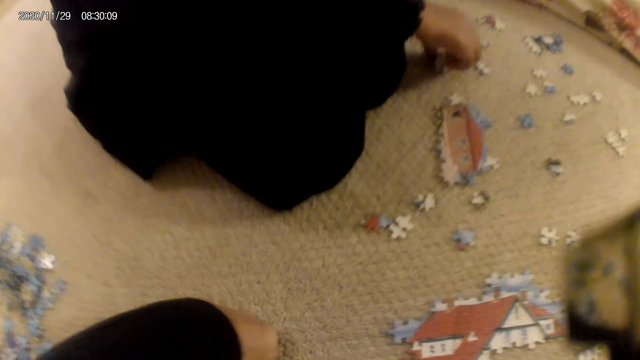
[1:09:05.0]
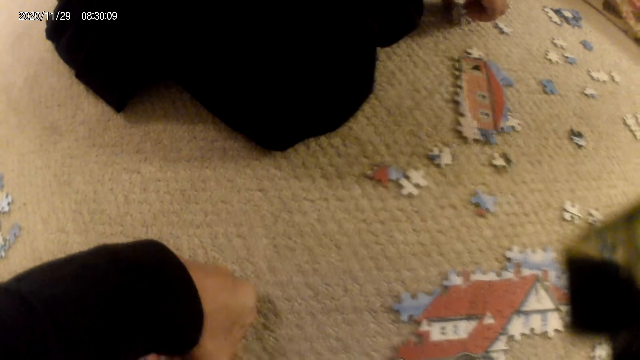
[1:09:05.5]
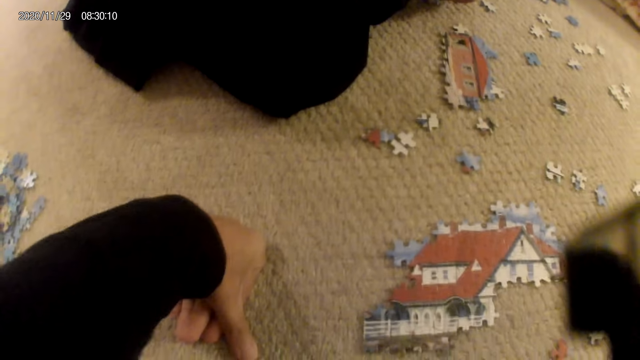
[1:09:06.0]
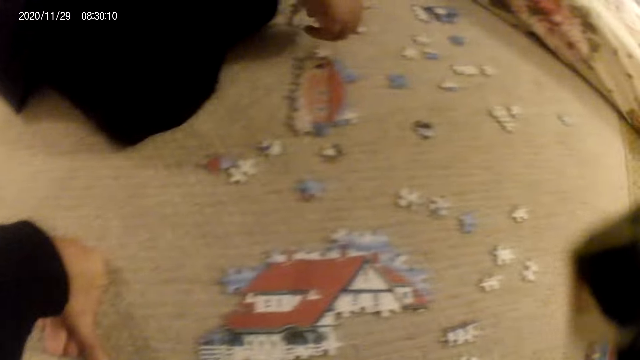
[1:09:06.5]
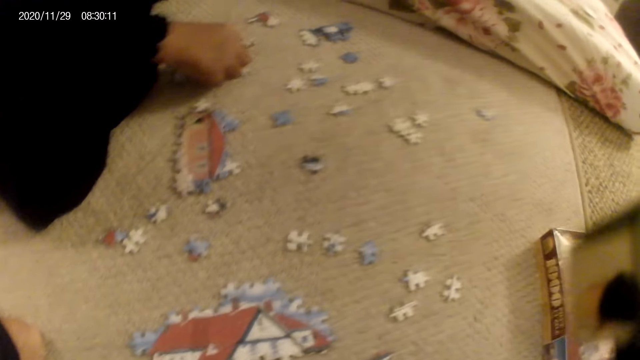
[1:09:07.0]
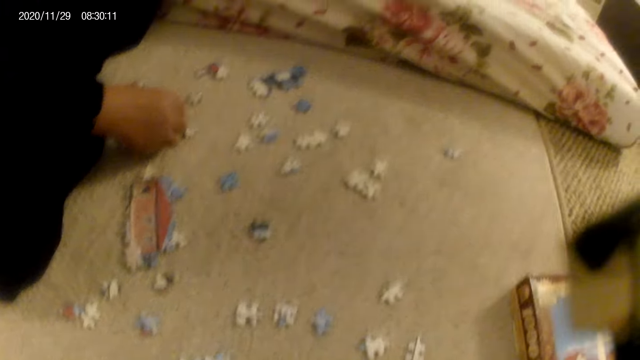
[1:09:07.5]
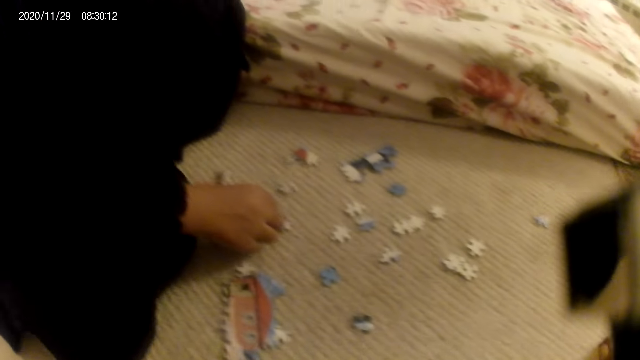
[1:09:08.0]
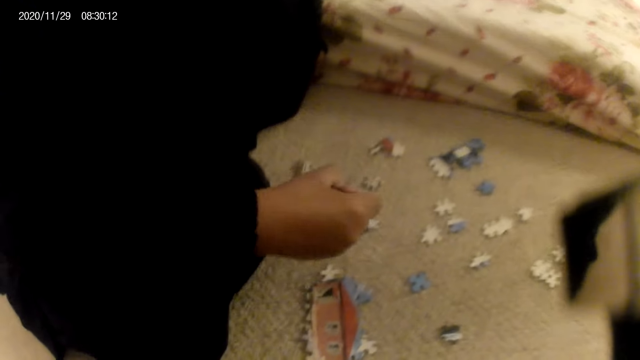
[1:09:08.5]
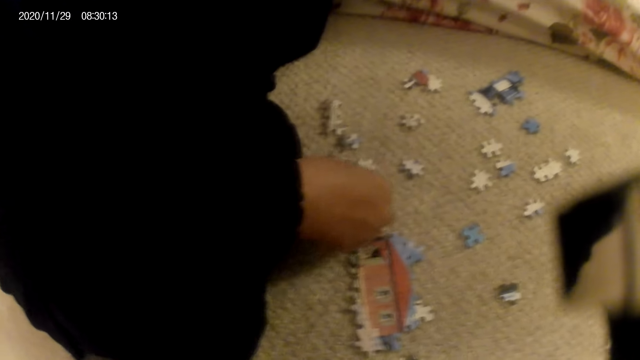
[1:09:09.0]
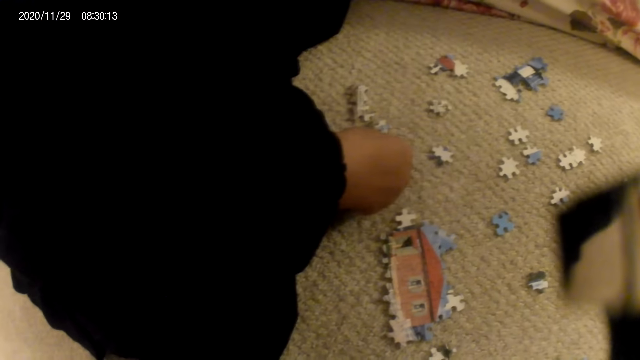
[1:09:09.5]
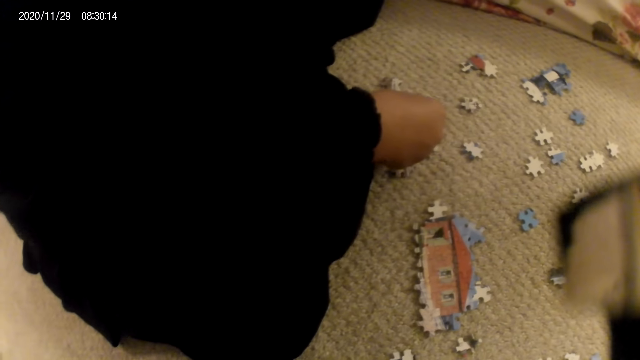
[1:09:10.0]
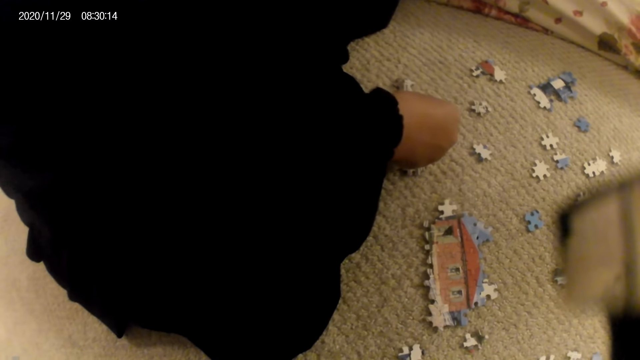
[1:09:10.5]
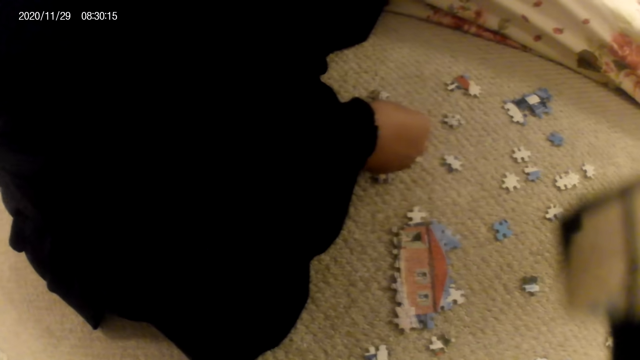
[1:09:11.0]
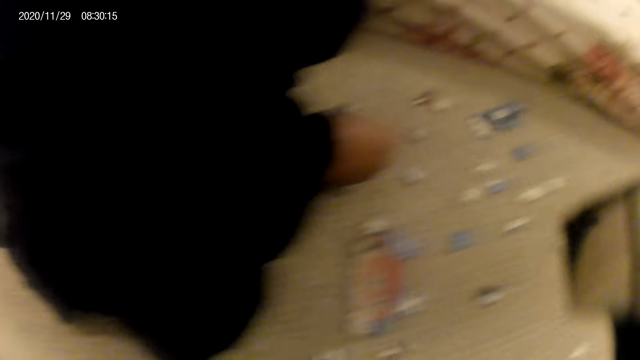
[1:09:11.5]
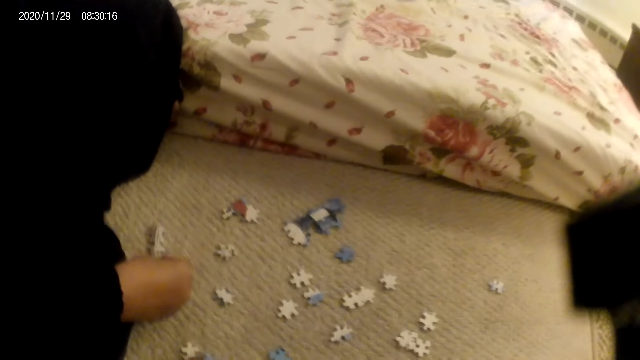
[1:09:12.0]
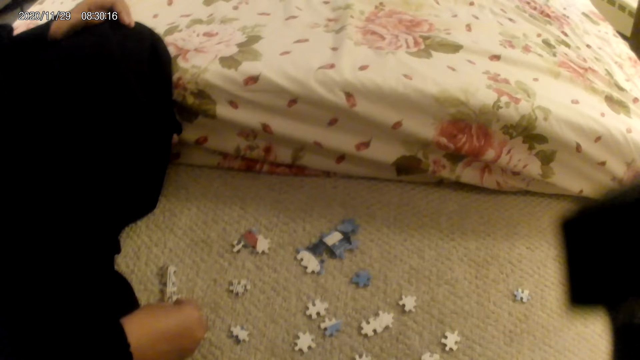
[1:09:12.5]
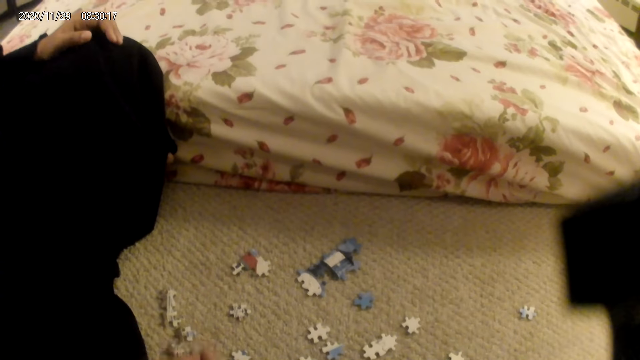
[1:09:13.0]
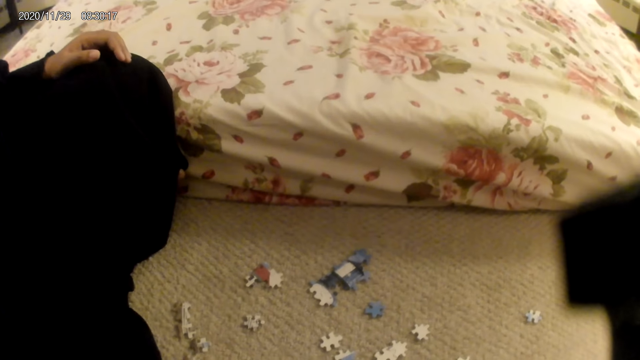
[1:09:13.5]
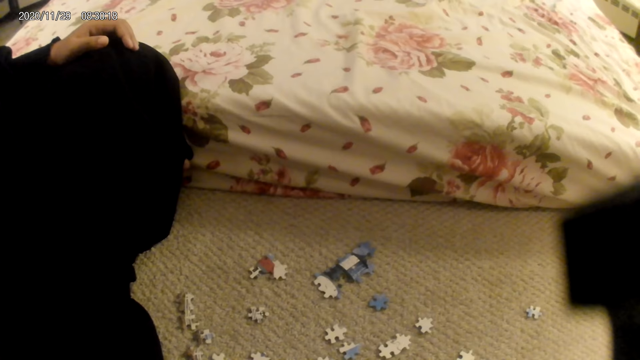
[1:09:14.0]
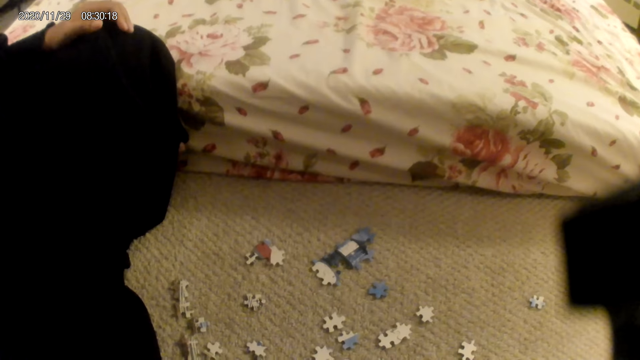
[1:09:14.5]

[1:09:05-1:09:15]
A lady picks a puzzle piece and fits the puzzle piece in the other piece.

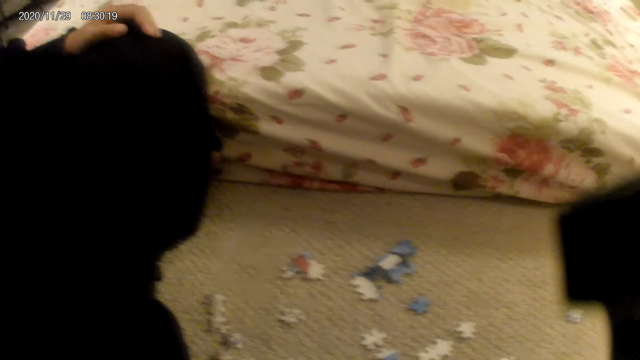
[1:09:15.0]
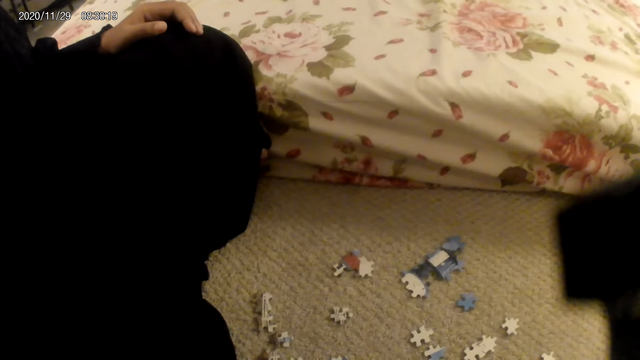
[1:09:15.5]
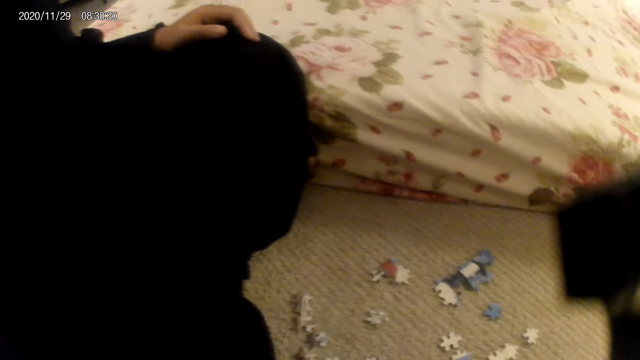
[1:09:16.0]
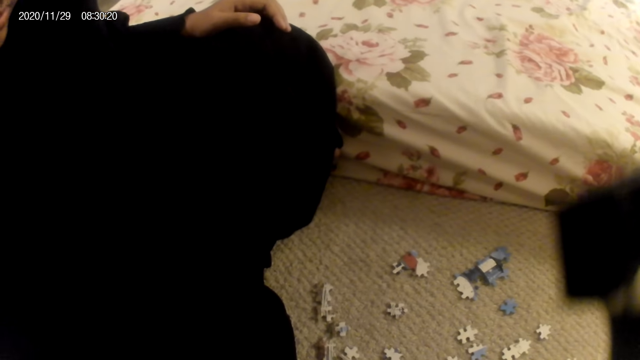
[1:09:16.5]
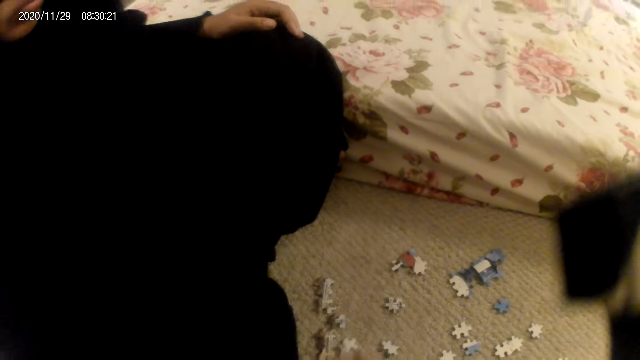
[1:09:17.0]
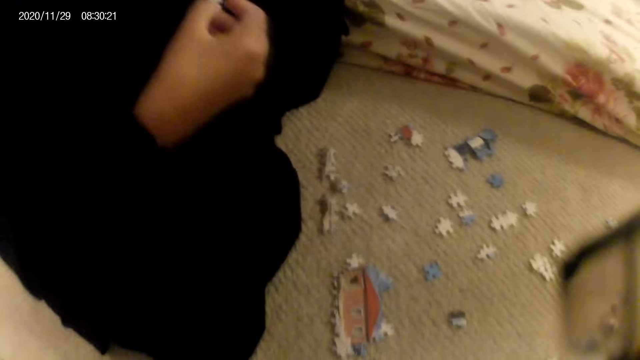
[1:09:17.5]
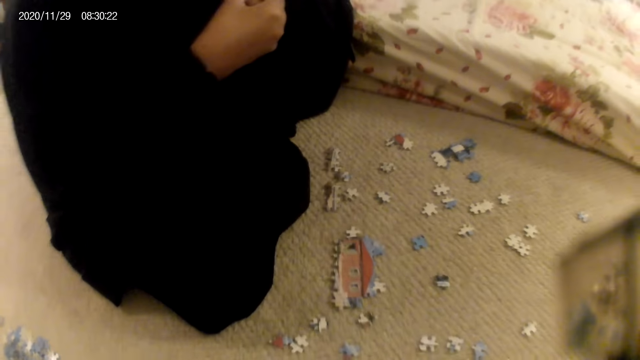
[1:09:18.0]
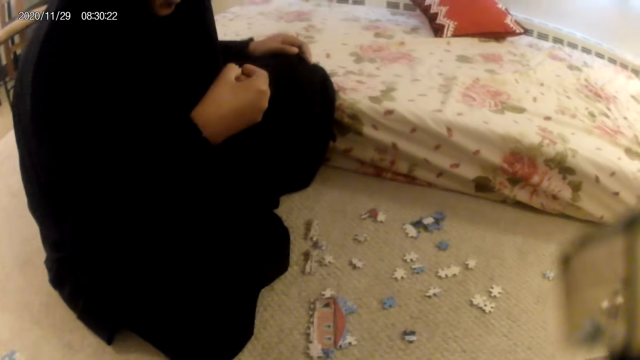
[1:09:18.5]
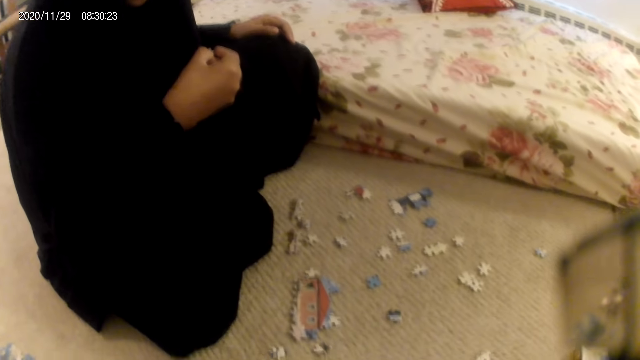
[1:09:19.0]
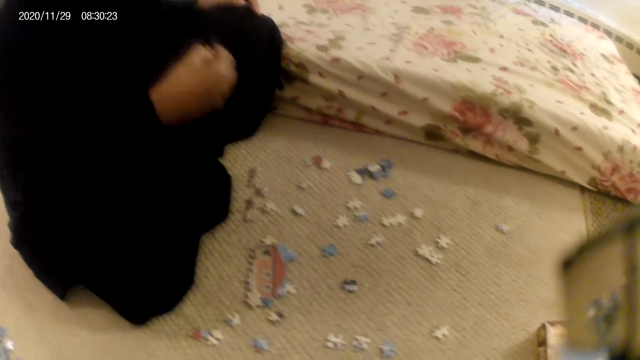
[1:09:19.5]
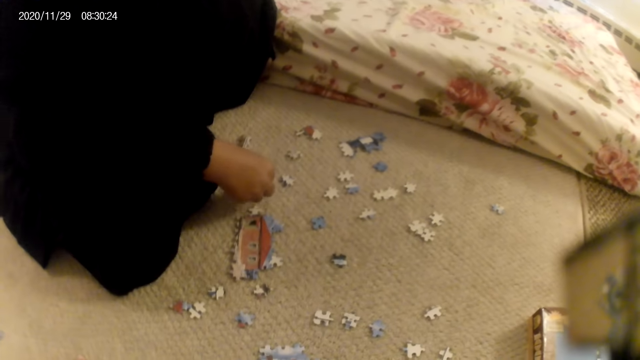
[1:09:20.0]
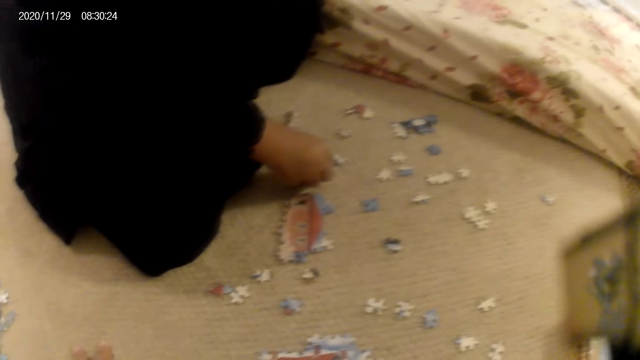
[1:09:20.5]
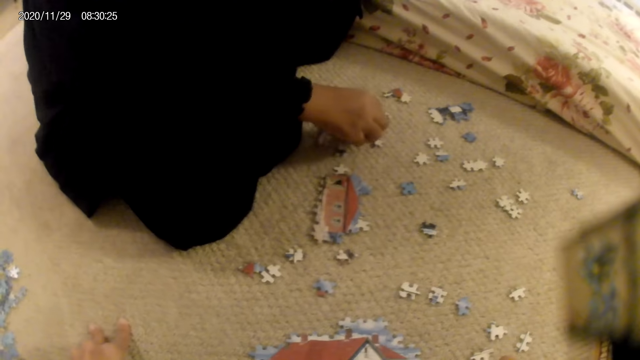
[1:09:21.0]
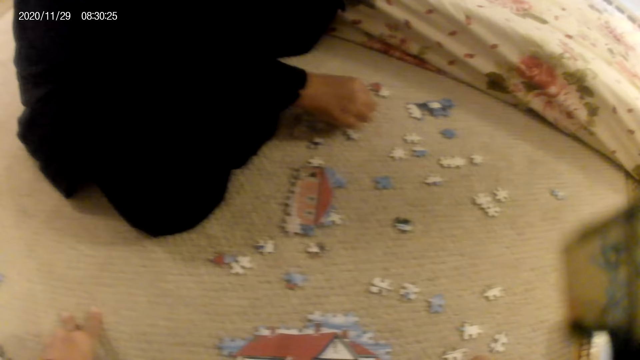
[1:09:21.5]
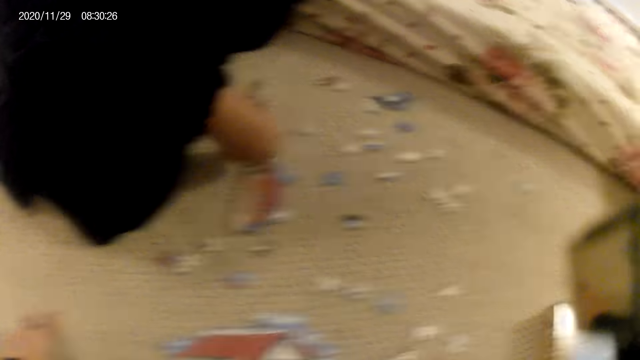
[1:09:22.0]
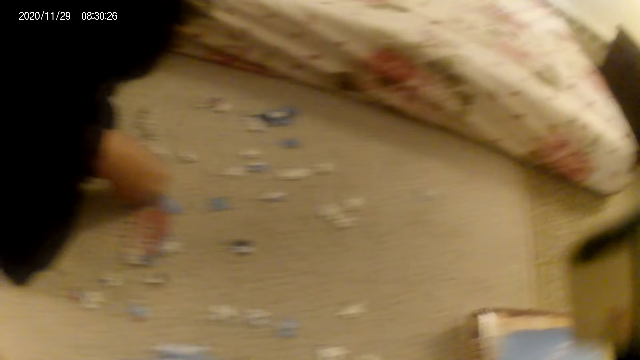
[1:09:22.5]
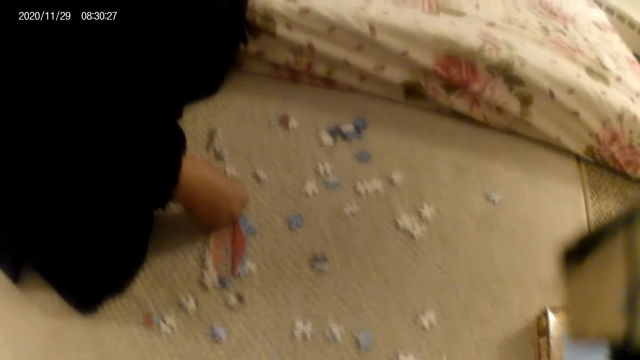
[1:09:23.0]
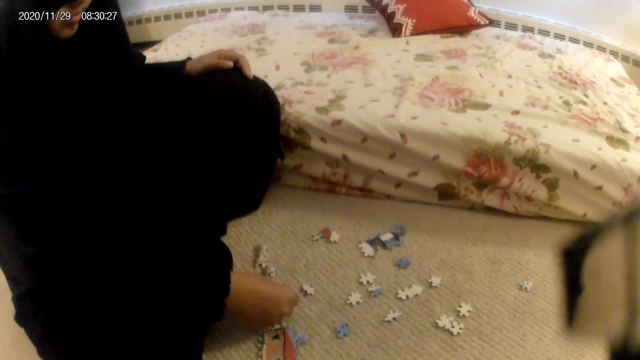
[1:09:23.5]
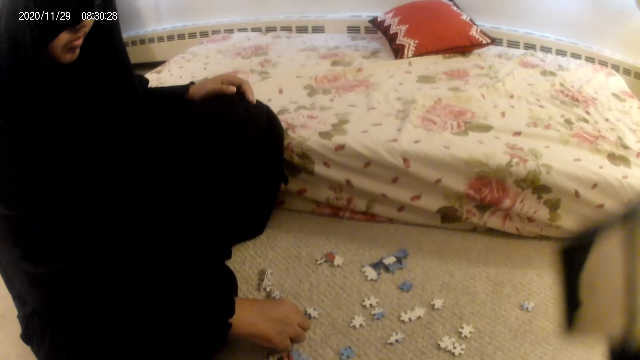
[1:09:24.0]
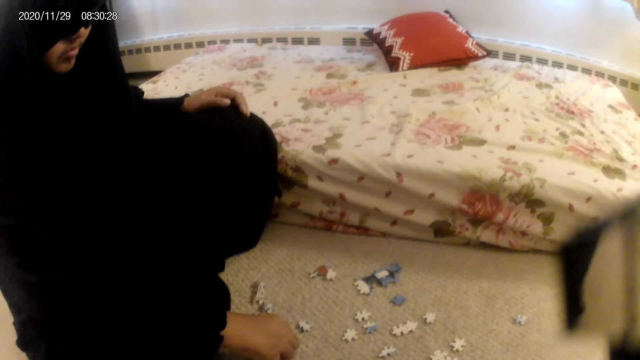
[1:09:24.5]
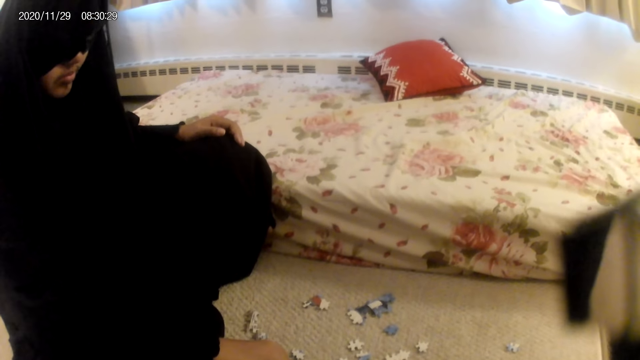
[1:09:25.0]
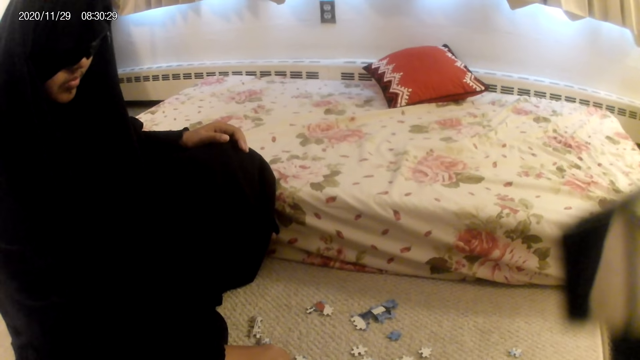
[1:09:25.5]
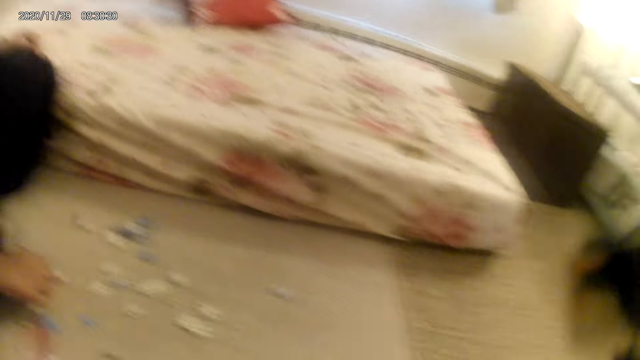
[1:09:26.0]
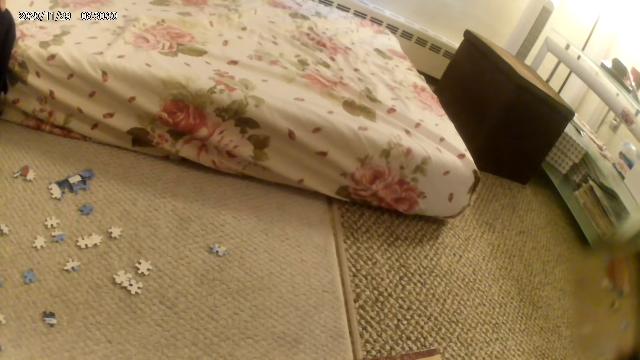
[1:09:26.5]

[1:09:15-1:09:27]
A lady stares at a puzzle piece, places the puzzle piece on the floor and picks a puzzle piece. The camera wearer fits the puzzle piece in the other piece.
